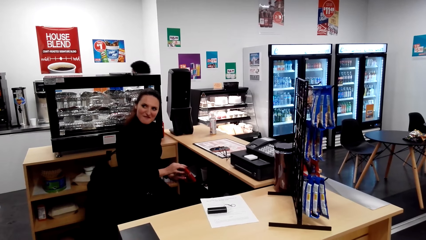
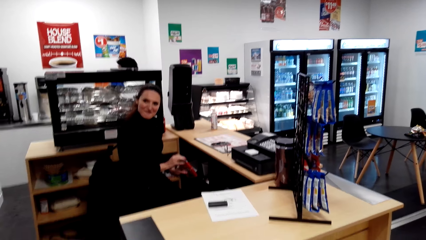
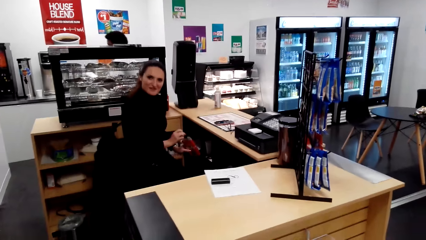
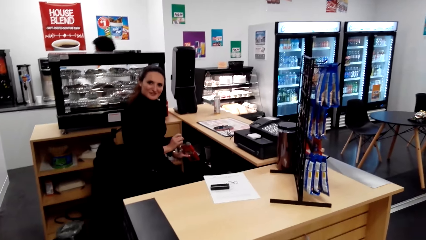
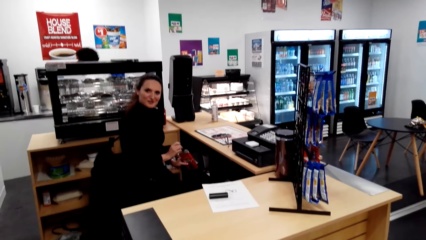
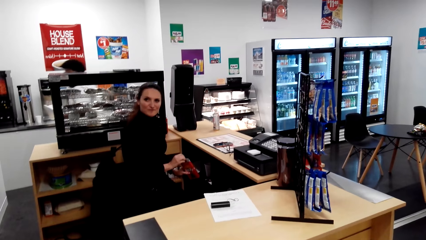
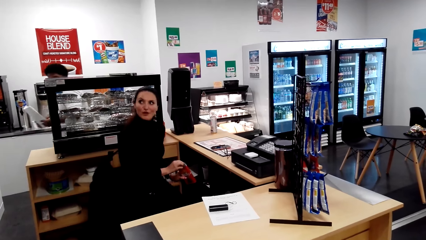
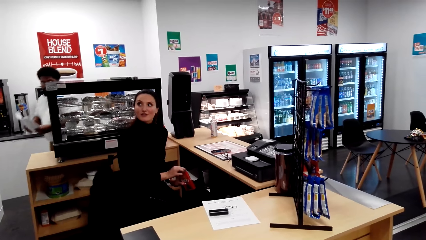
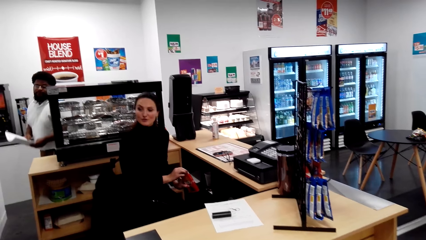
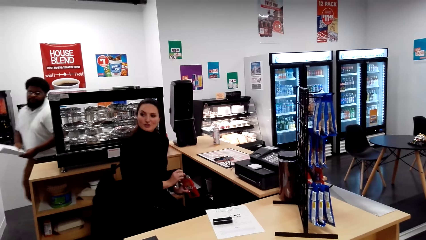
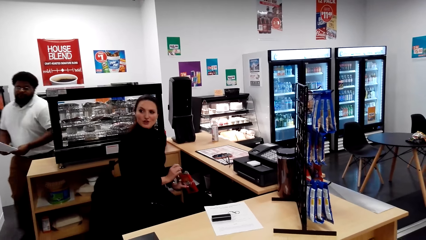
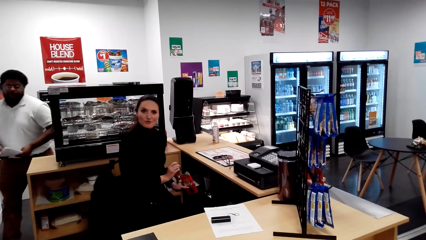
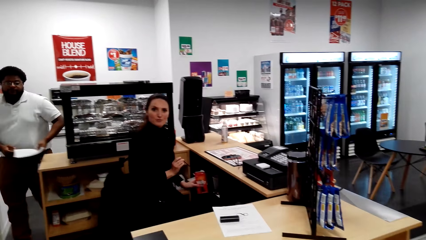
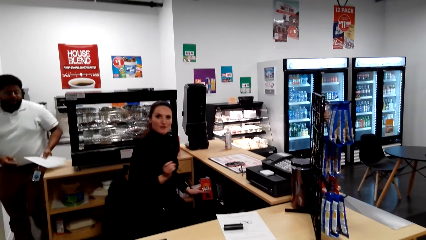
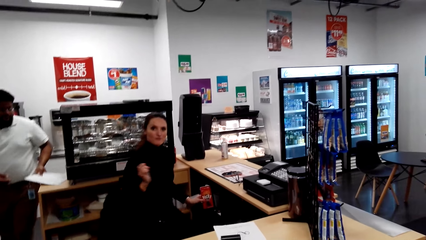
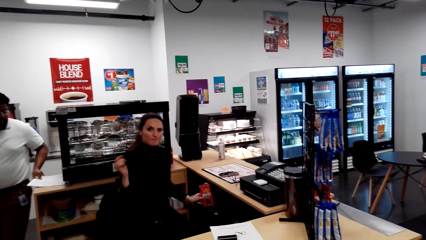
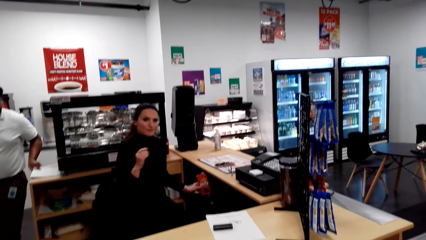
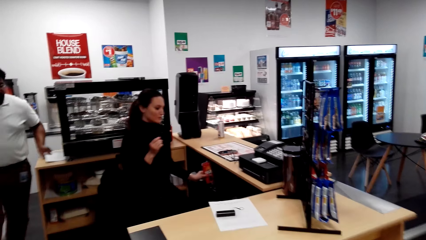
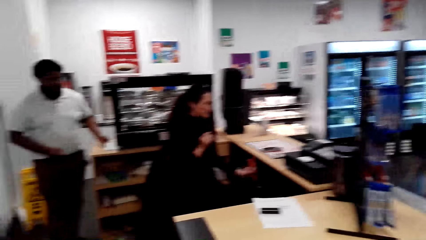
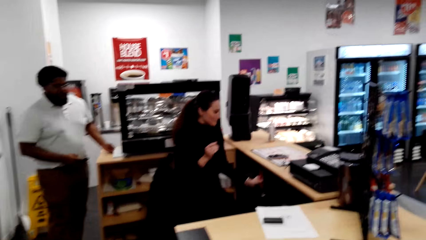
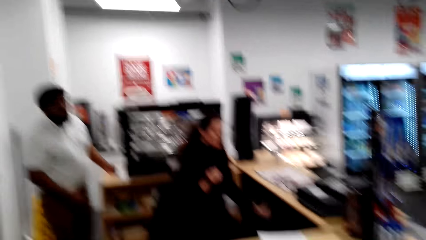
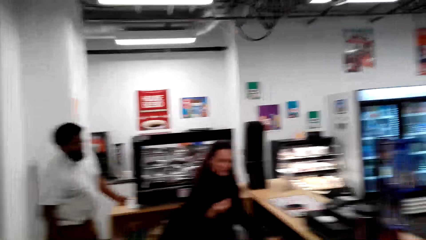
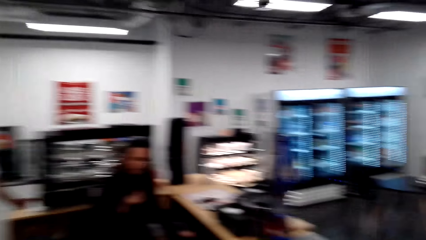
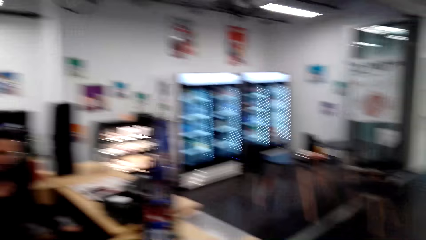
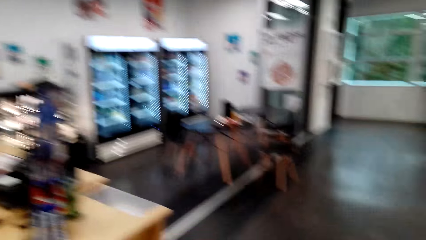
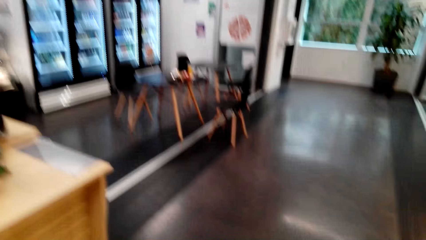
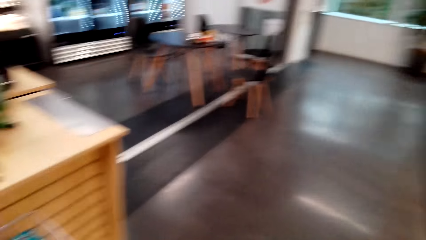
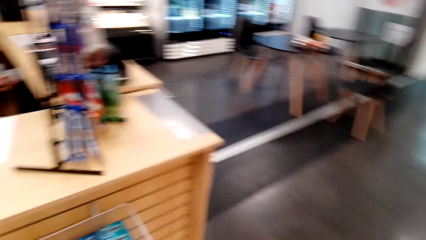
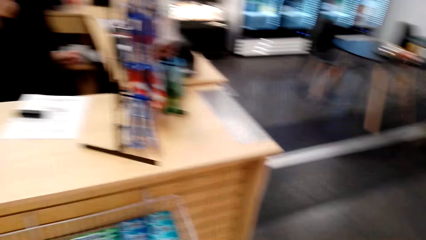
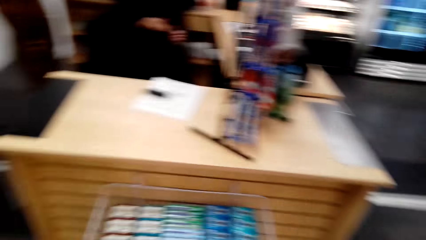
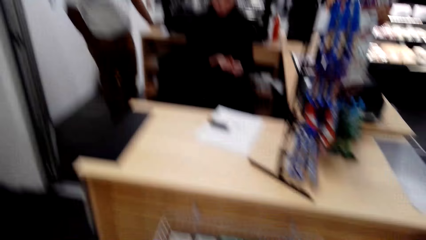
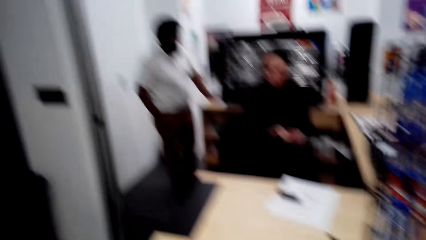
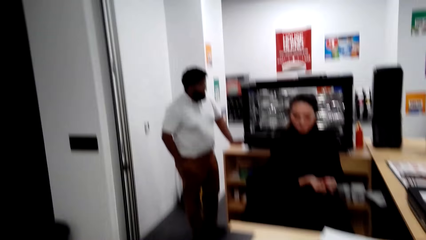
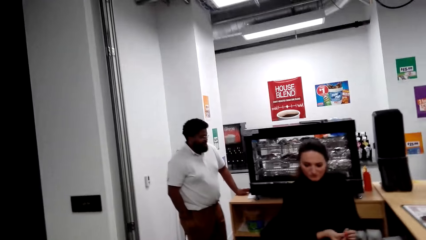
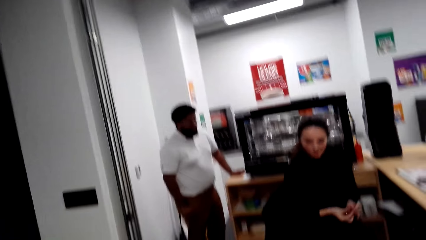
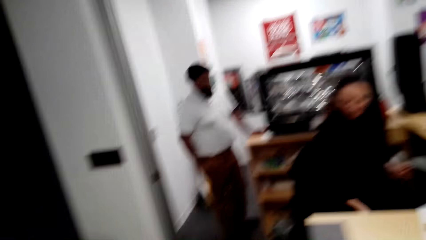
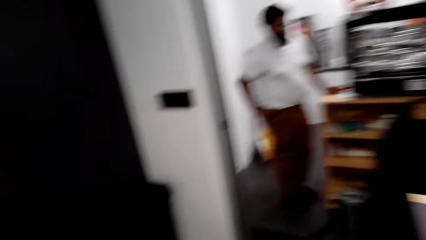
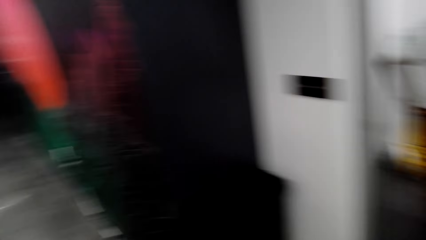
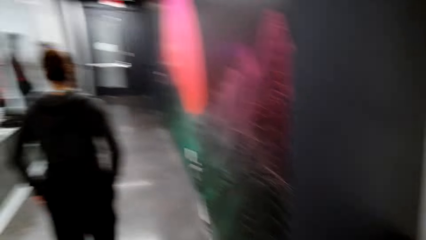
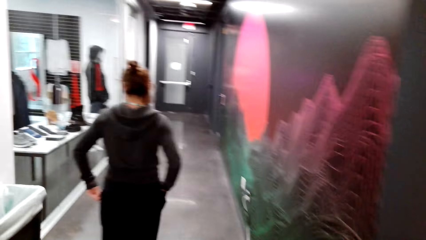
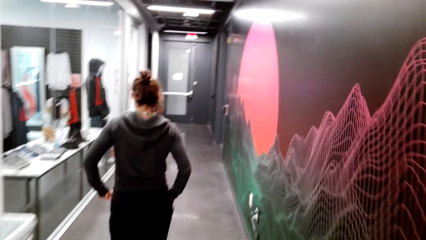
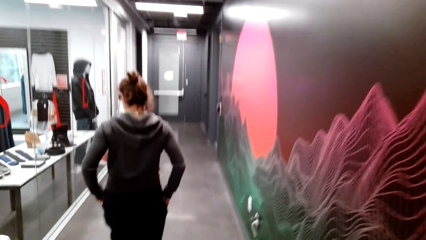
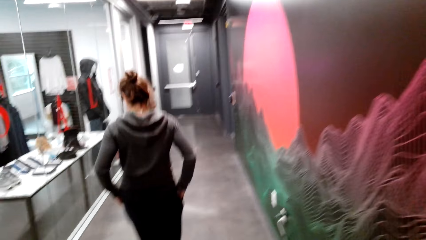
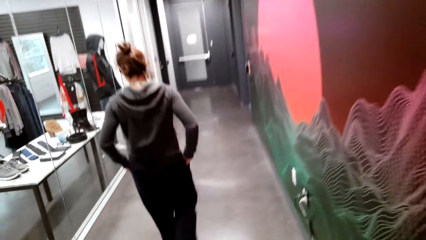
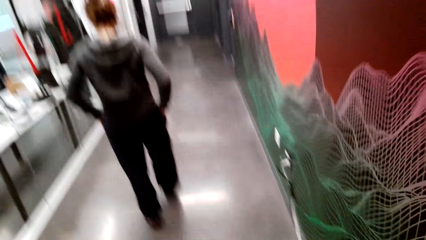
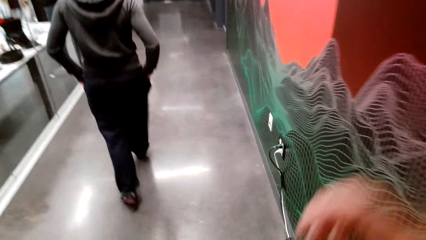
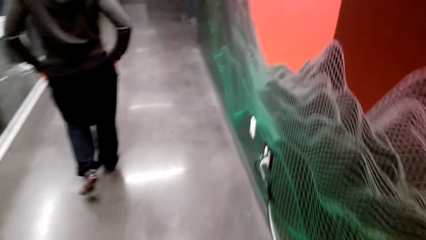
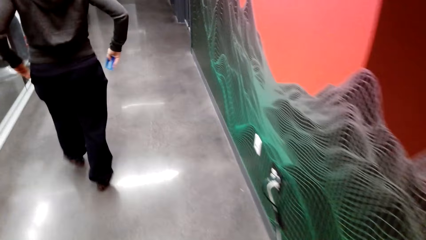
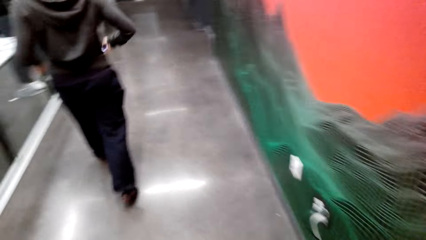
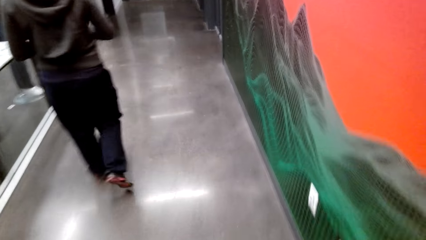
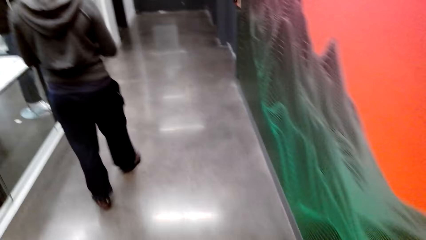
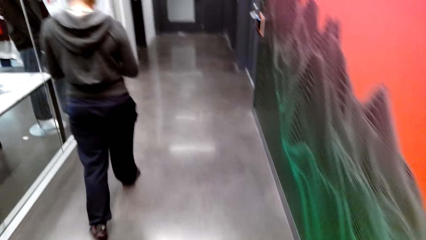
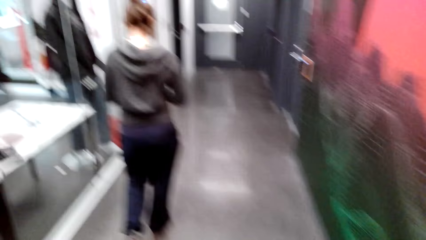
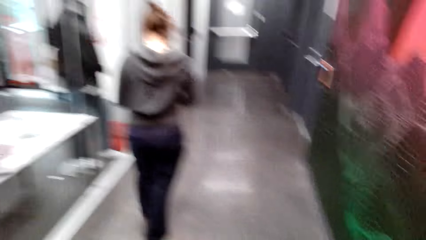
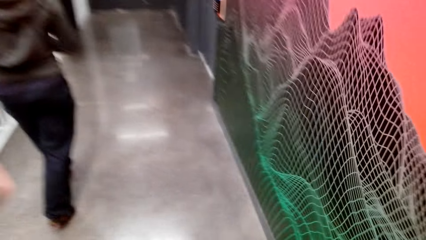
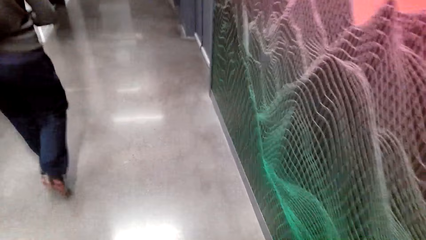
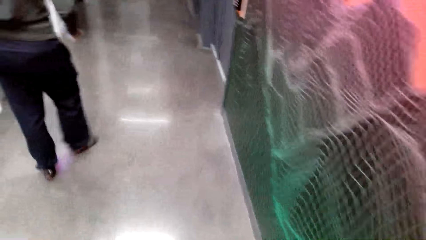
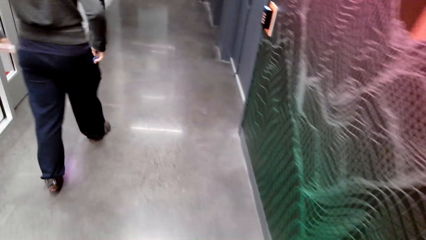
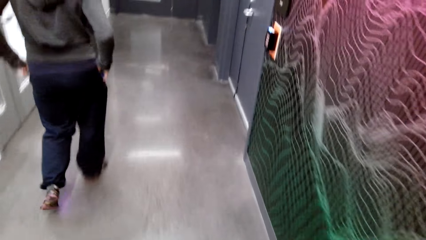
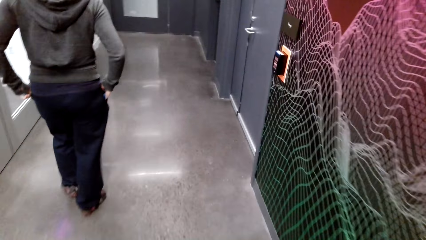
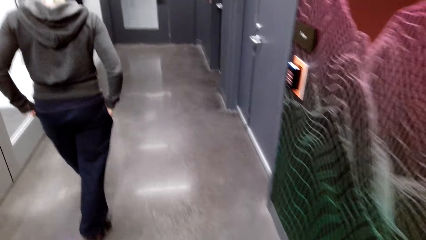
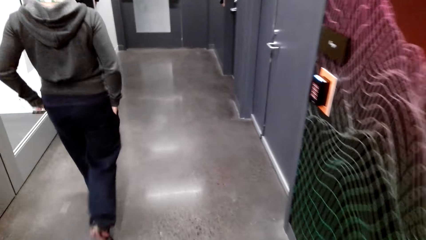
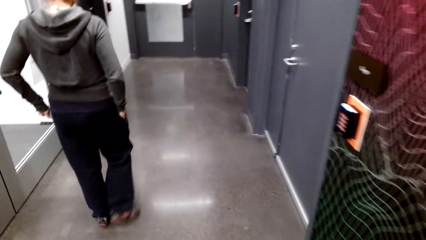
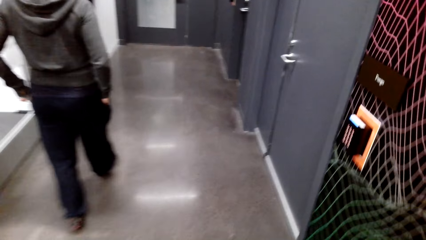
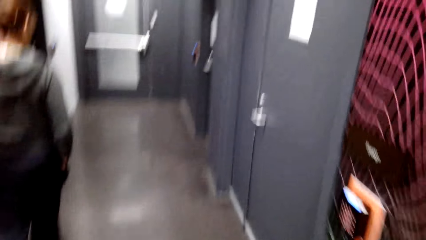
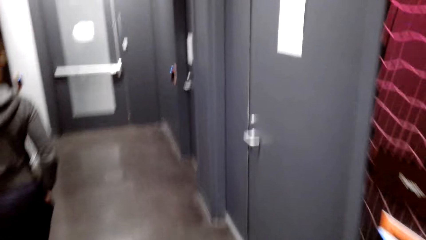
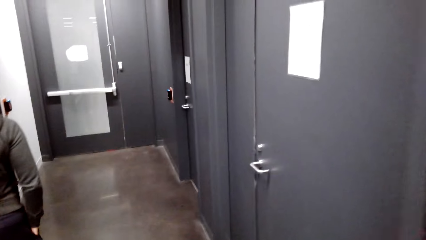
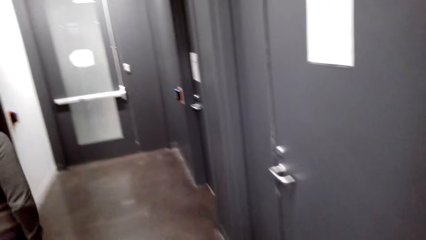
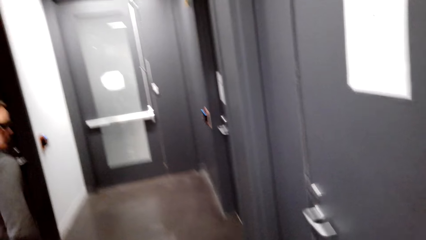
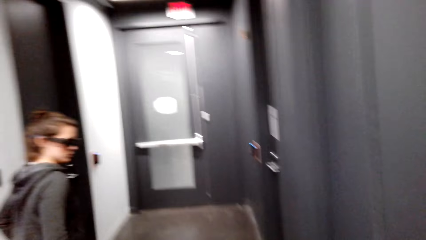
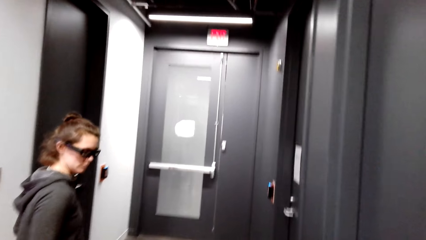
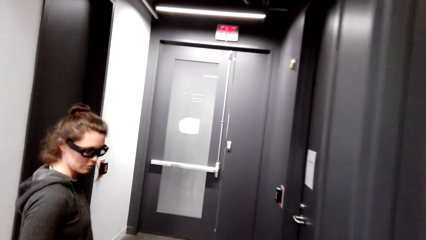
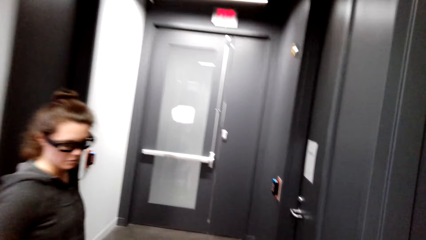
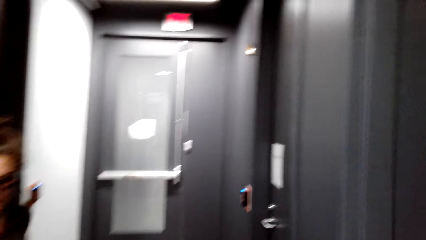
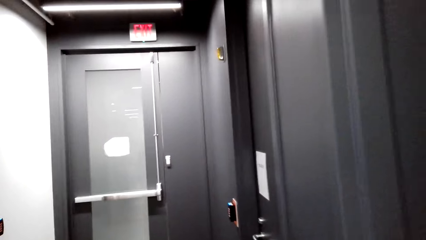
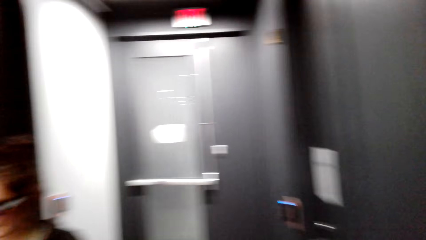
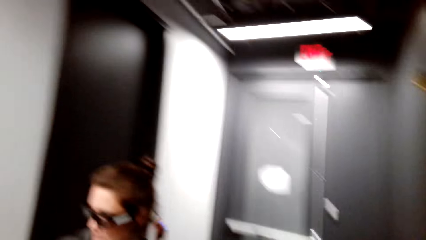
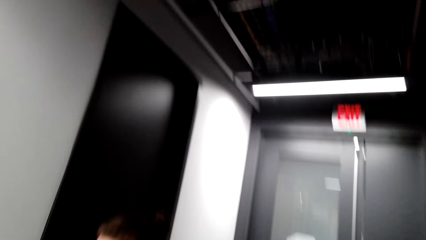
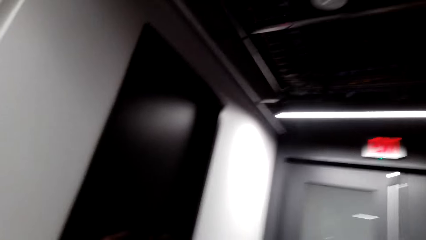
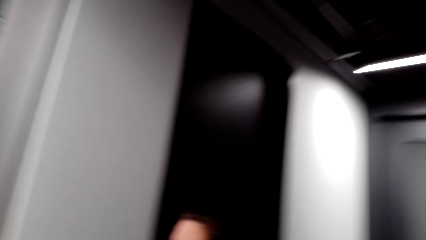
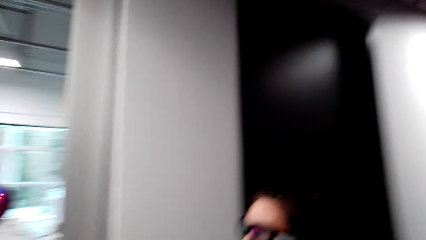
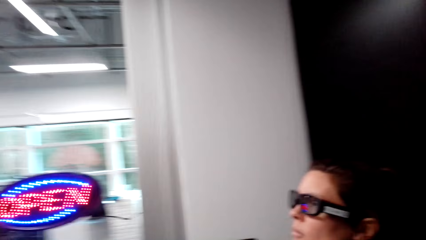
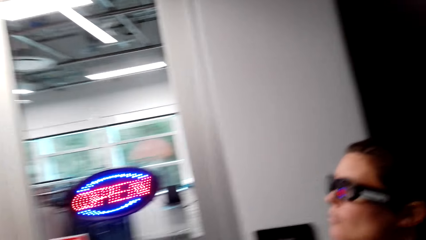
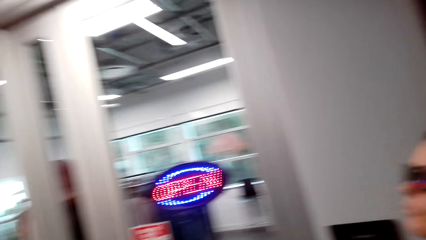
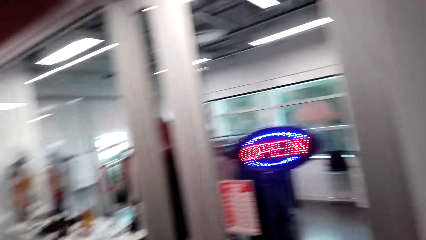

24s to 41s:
A lady talks. A man places papers on the counter. Another lady walks on the corridor. The camera wearer walks on the corridor. They raise the right hand. The other lady removes a card from the pocket. She returns the card in the pocket. A woman walks around the house.
